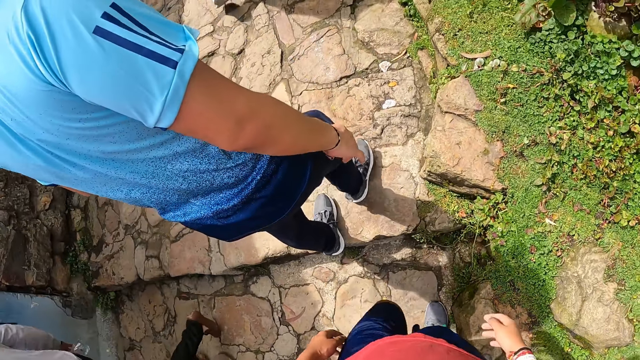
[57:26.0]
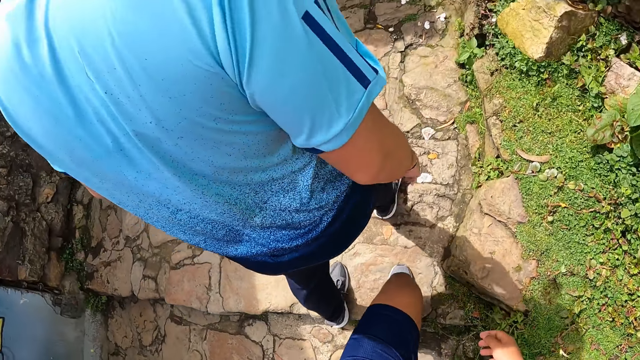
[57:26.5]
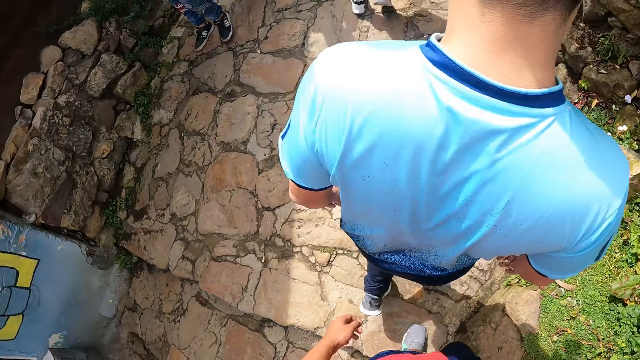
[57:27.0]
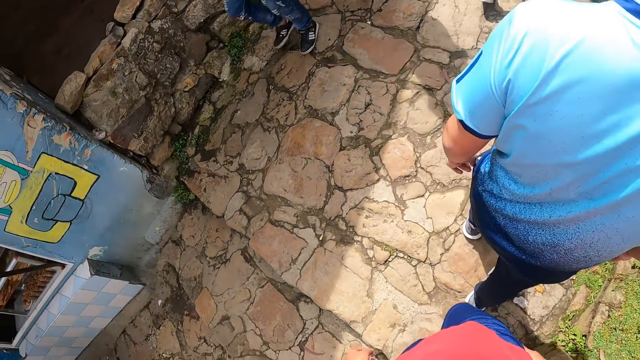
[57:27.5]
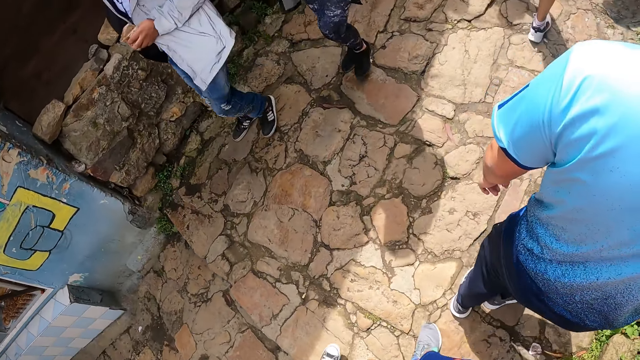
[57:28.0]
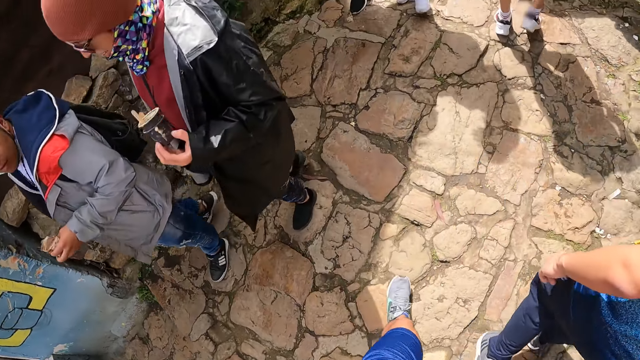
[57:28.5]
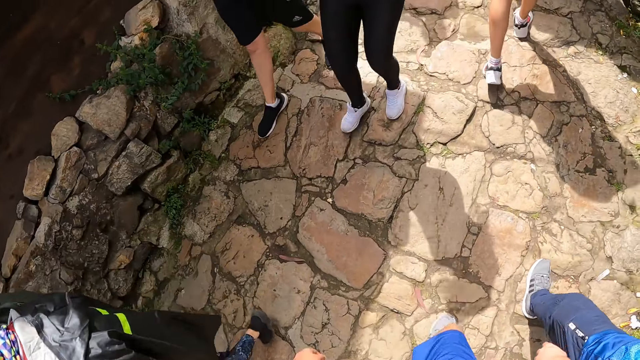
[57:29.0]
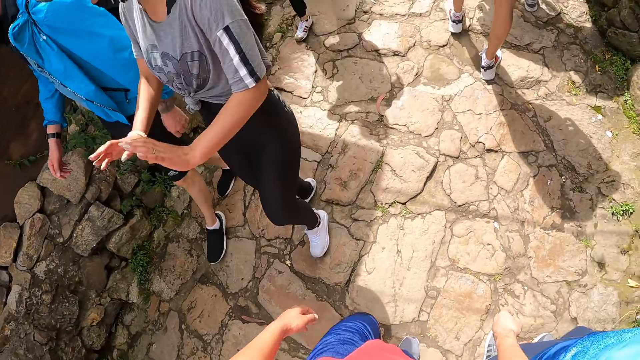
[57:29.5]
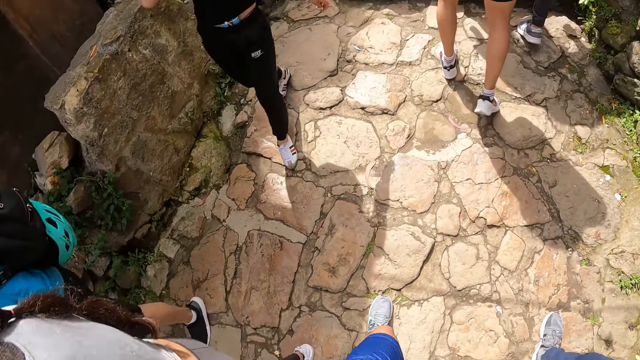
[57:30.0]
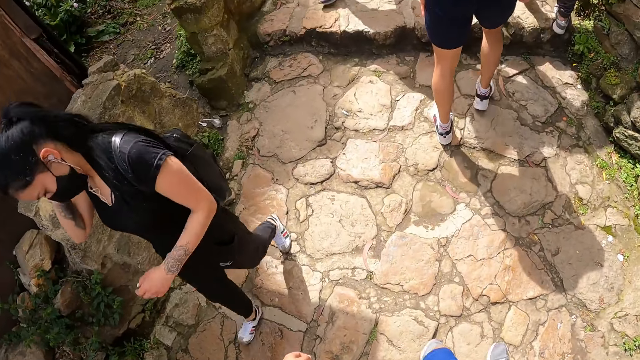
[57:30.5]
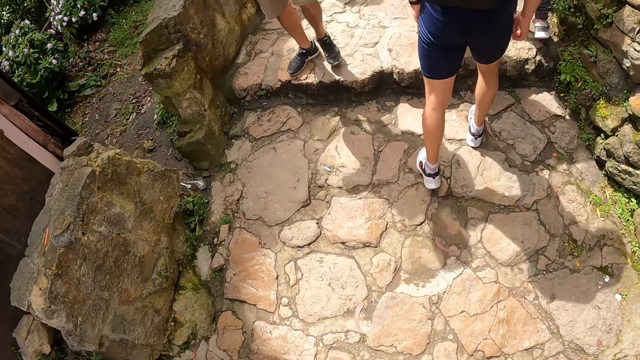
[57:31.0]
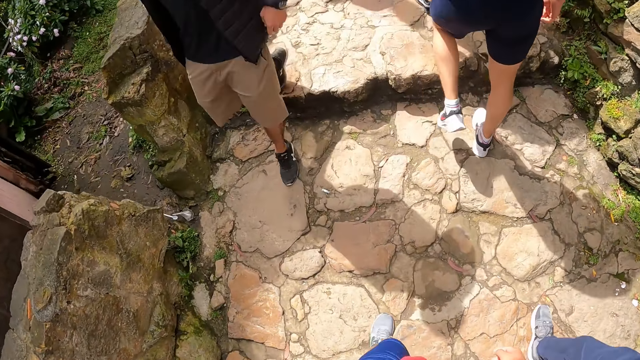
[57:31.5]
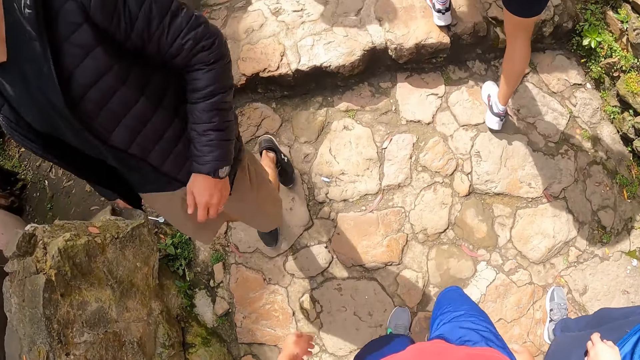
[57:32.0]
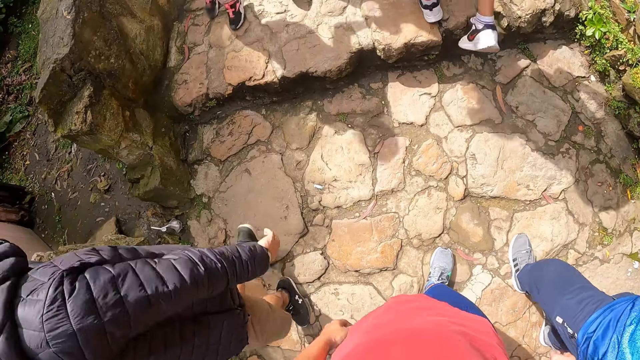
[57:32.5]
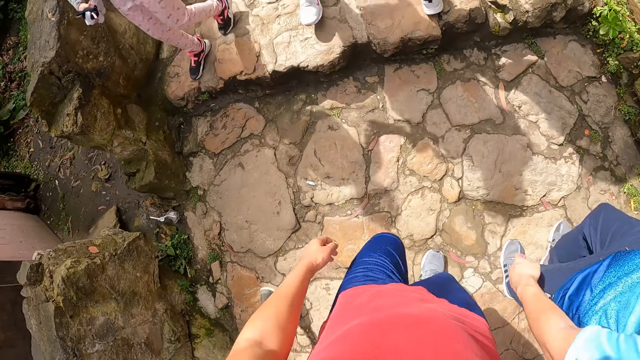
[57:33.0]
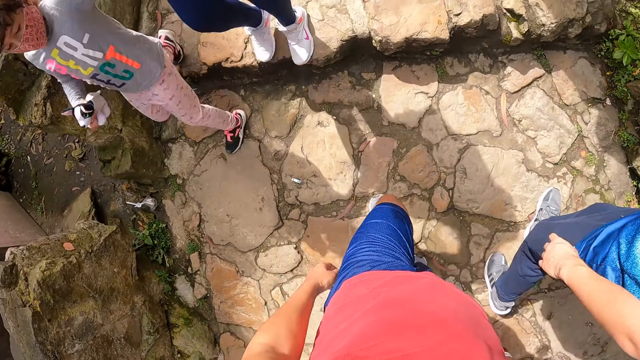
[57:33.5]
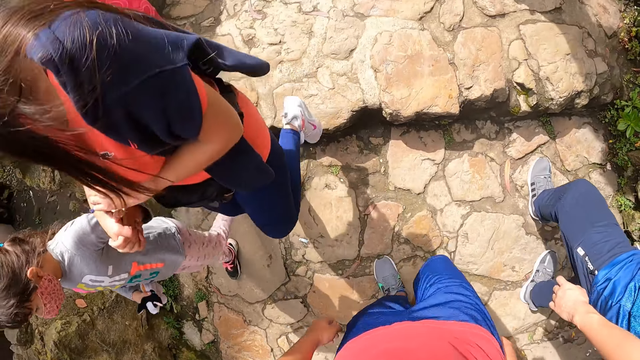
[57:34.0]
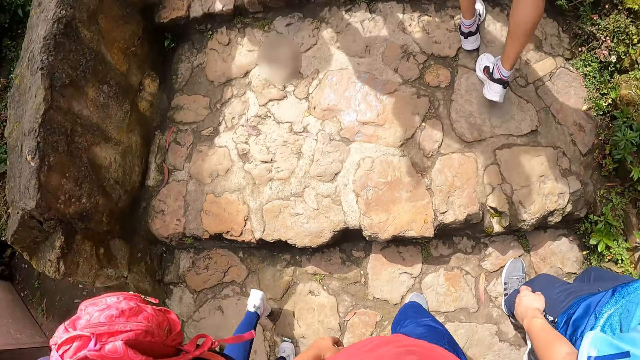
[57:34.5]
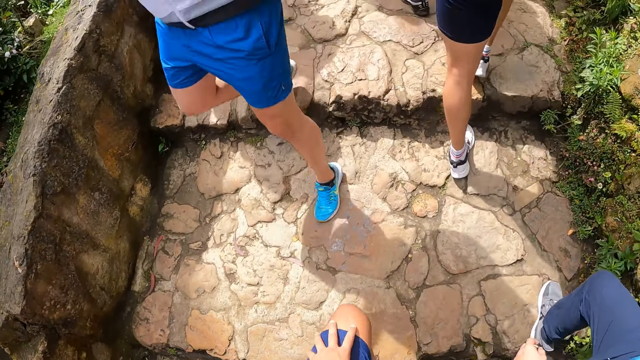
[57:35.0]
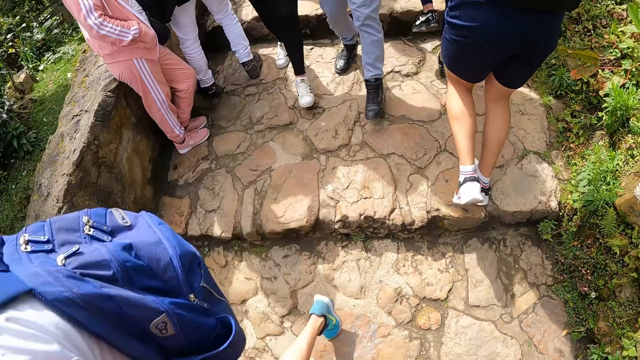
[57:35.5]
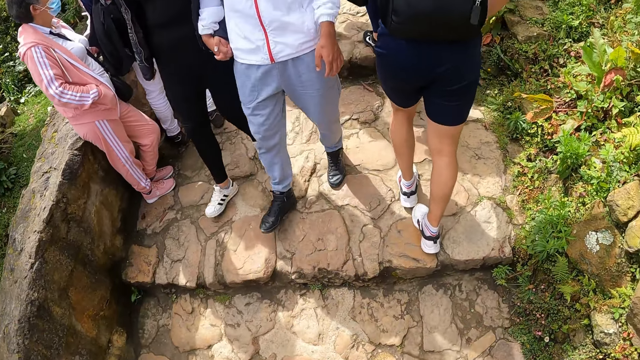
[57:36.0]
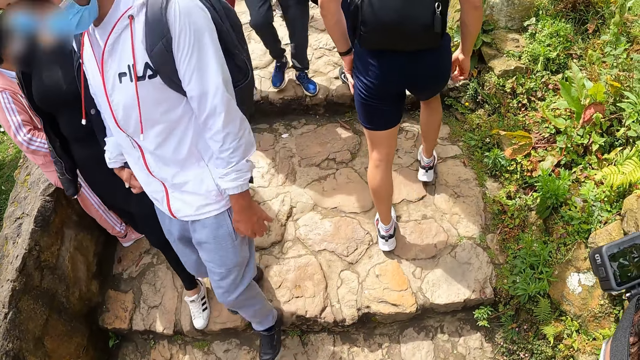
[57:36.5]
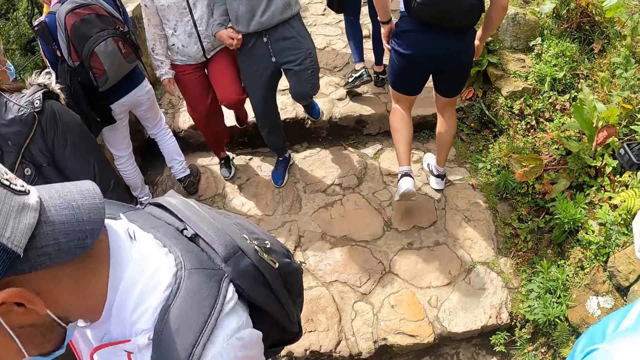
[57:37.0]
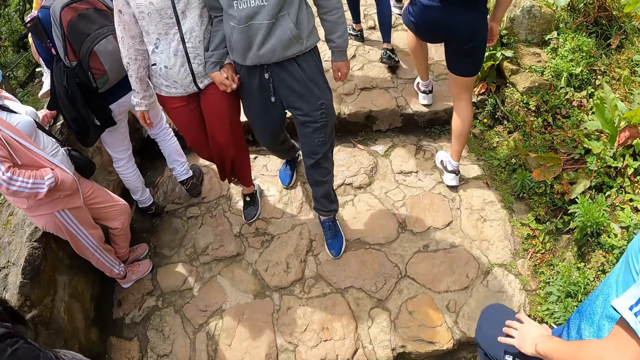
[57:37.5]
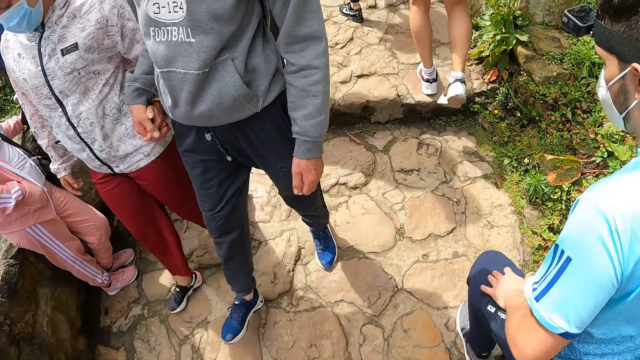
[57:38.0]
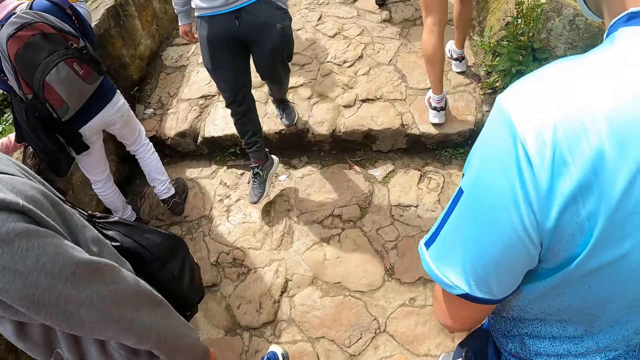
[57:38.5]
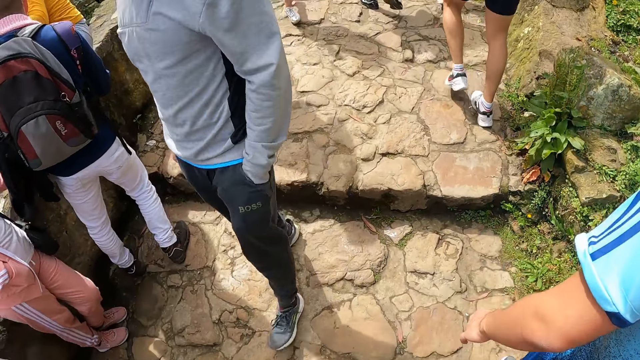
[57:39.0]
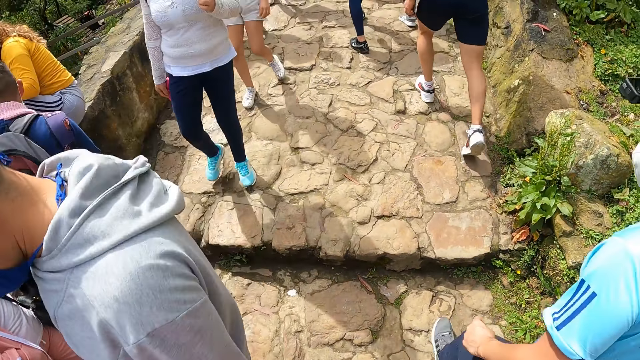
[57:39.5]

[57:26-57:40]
The camera wearer touches their left thigh with their left hand. They walk on the hill steps.

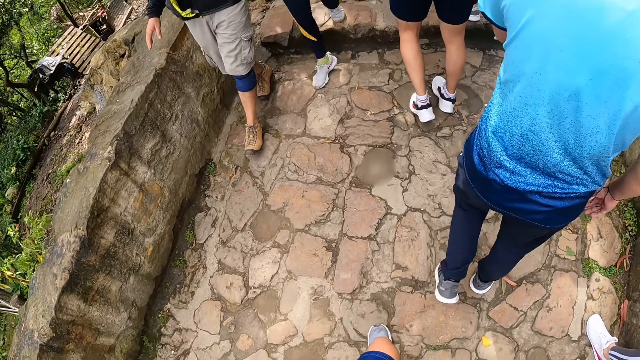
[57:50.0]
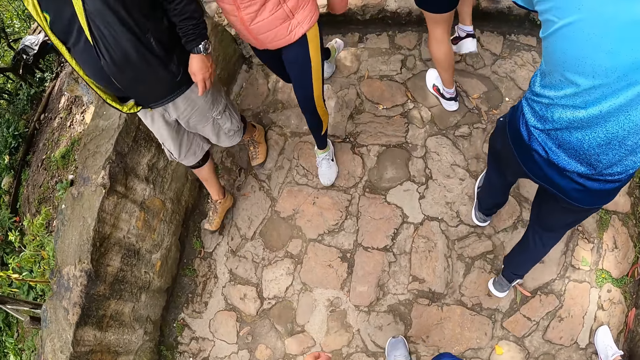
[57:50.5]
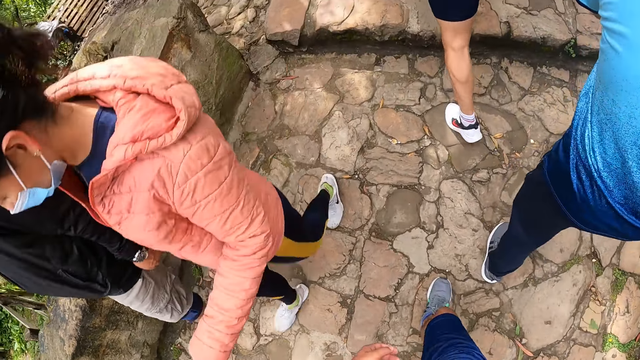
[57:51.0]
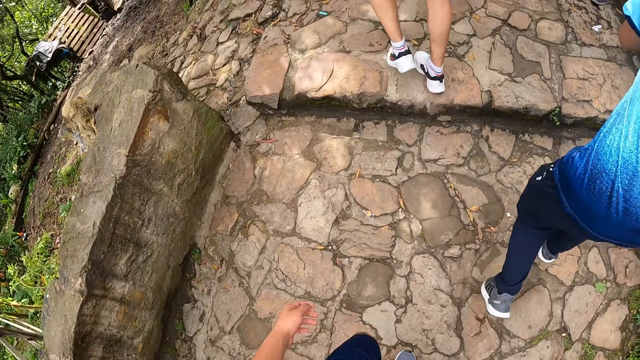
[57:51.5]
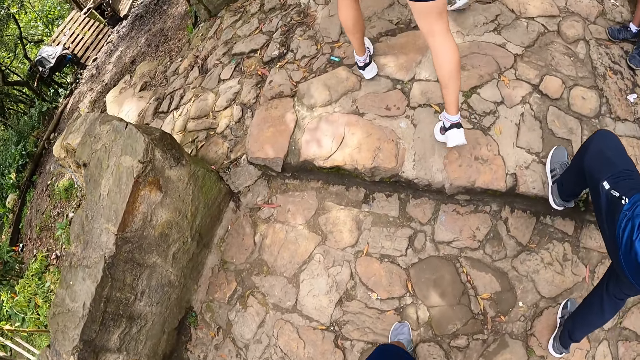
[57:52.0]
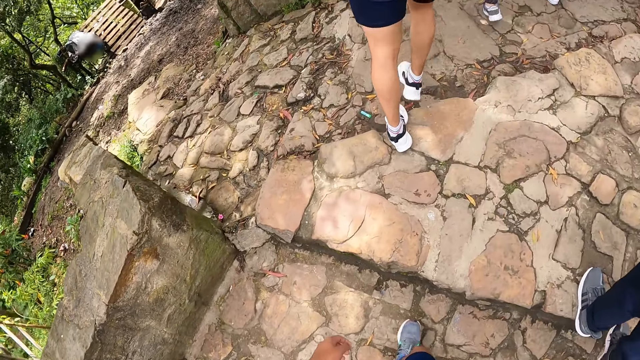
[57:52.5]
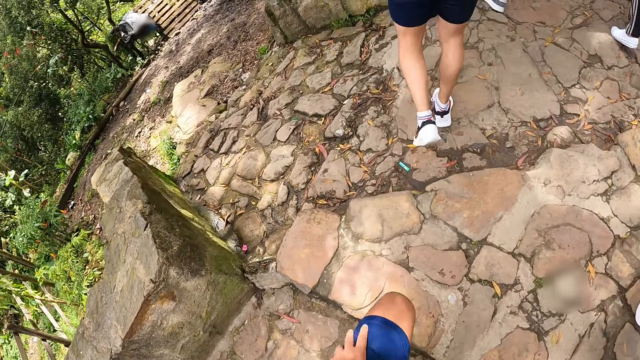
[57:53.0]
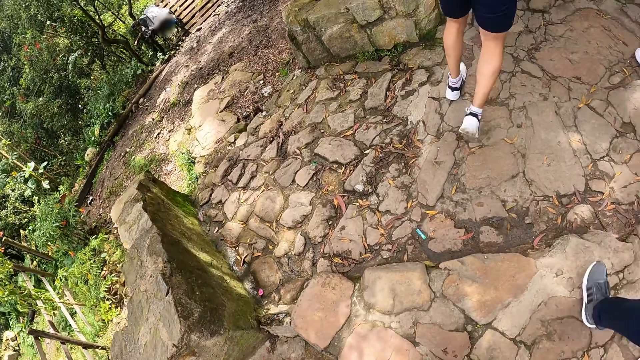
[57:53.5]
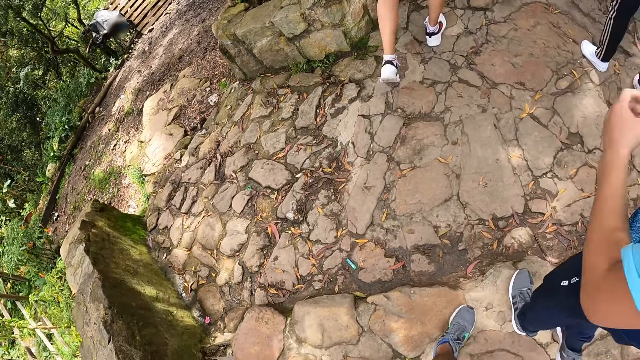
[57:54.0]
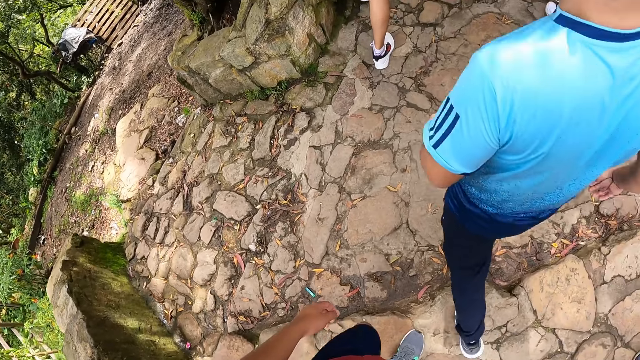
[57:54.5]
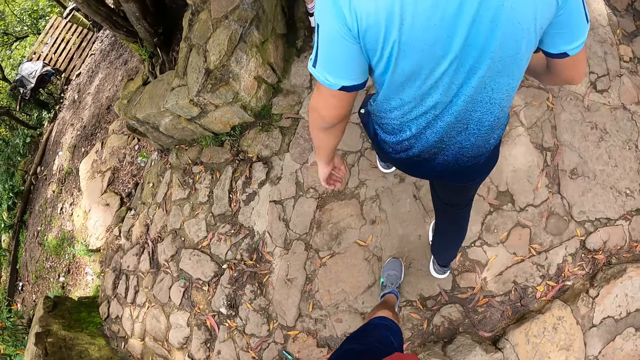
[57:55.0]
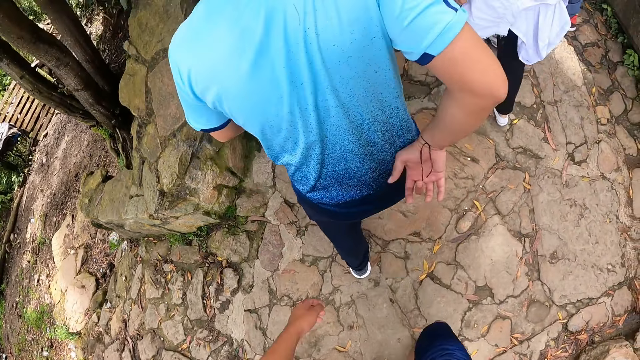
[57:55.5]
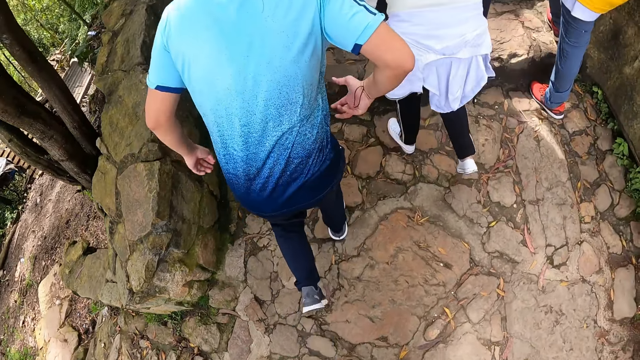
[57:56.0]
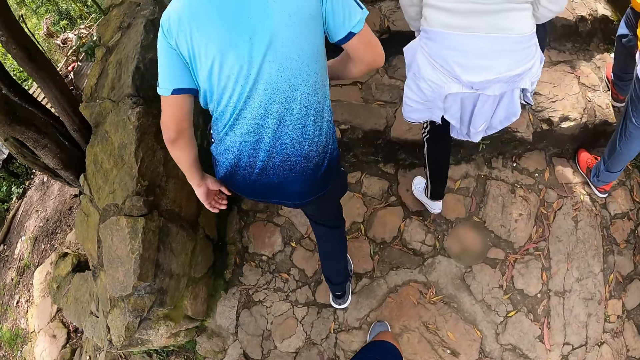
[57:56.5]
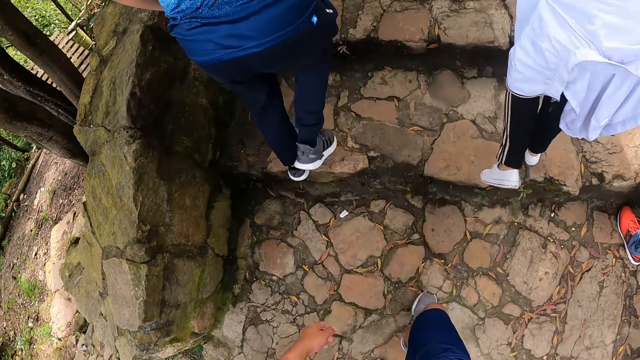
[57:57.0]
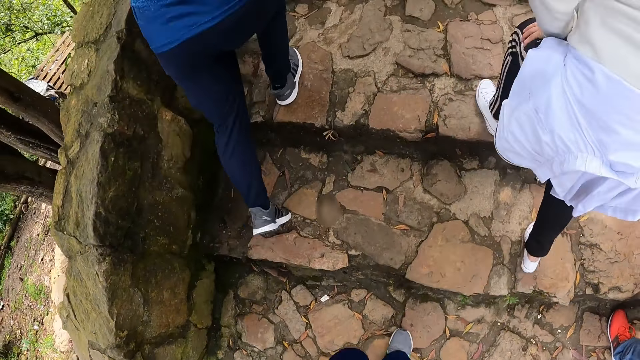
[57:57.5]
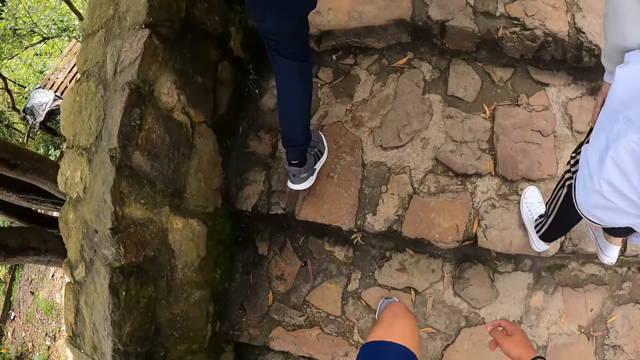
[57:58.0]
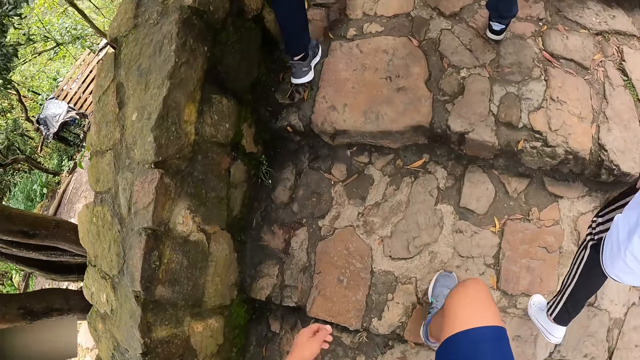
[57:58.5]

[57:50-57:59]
The camera wearer touches their left thigh with their left hand. They walk on the hill steps.
